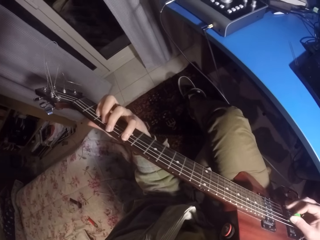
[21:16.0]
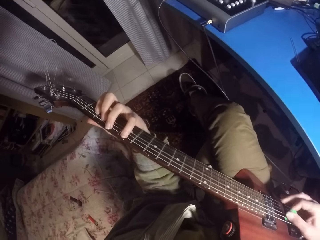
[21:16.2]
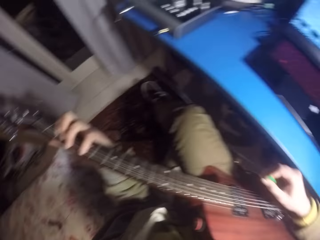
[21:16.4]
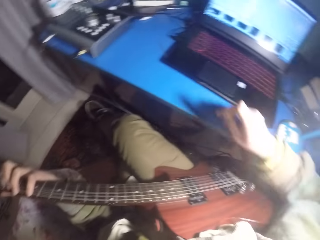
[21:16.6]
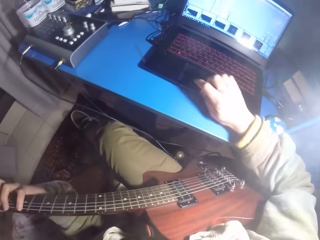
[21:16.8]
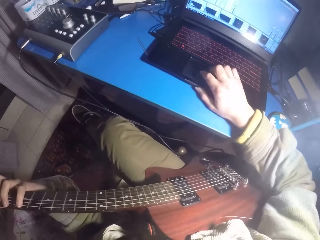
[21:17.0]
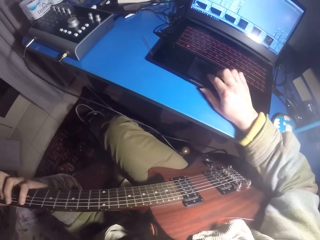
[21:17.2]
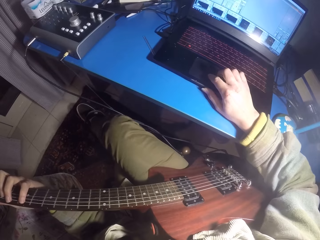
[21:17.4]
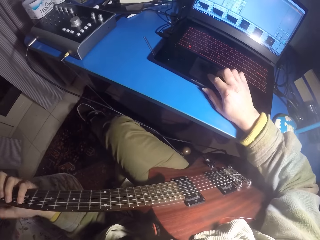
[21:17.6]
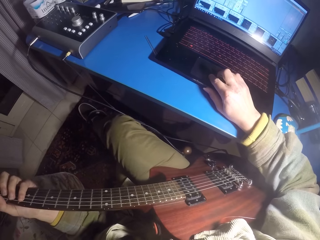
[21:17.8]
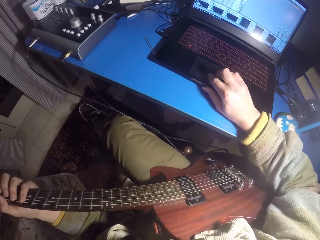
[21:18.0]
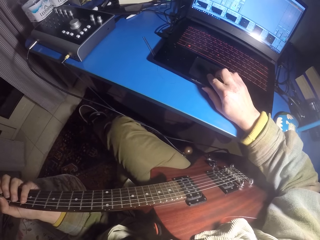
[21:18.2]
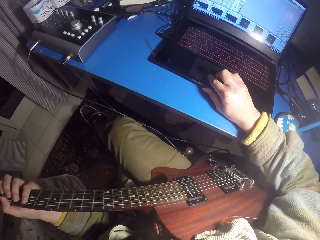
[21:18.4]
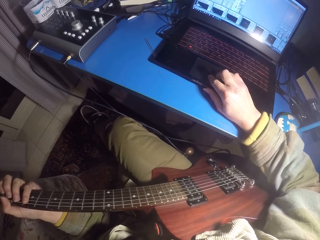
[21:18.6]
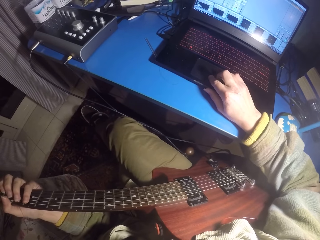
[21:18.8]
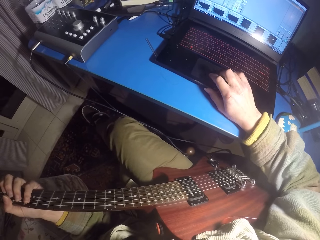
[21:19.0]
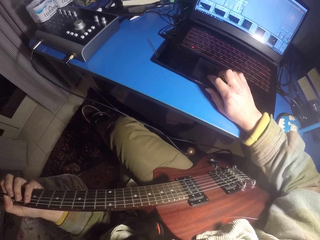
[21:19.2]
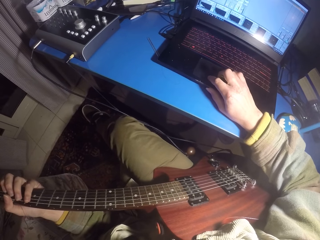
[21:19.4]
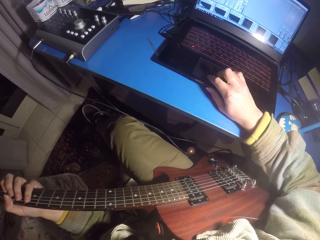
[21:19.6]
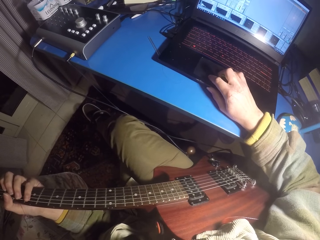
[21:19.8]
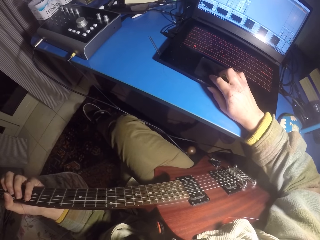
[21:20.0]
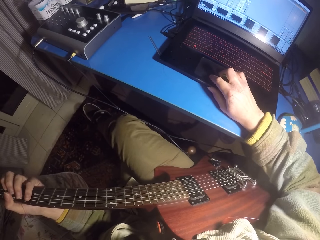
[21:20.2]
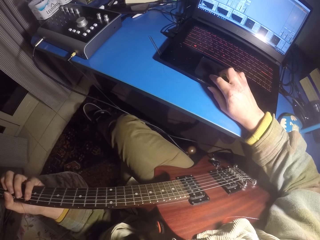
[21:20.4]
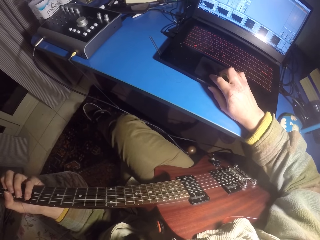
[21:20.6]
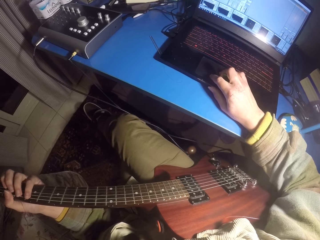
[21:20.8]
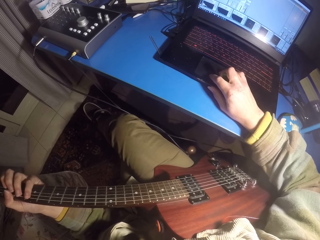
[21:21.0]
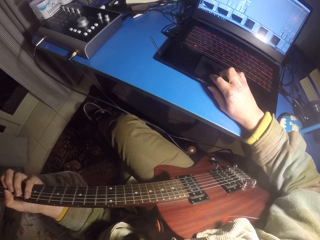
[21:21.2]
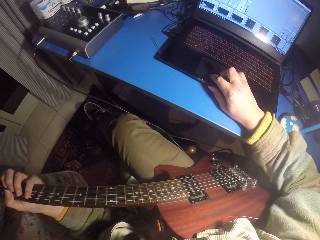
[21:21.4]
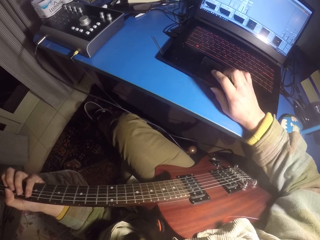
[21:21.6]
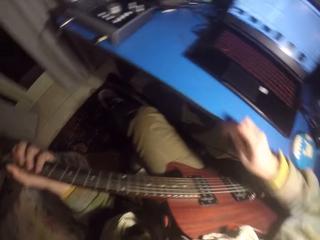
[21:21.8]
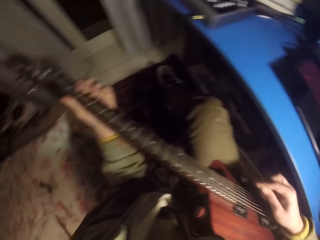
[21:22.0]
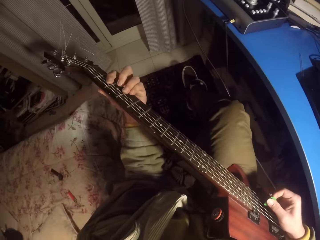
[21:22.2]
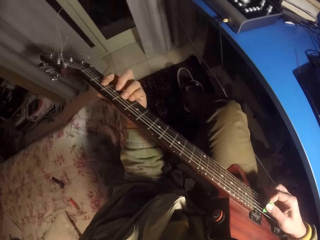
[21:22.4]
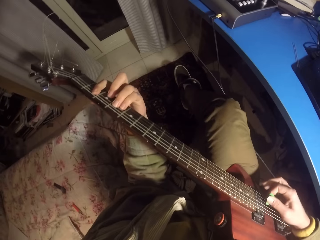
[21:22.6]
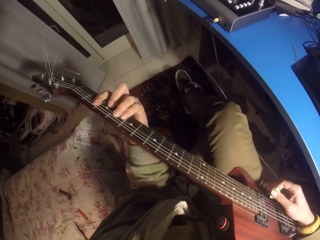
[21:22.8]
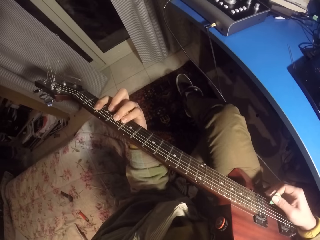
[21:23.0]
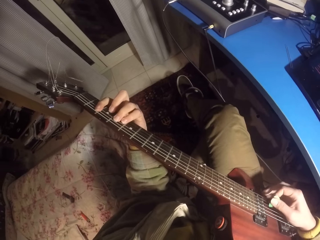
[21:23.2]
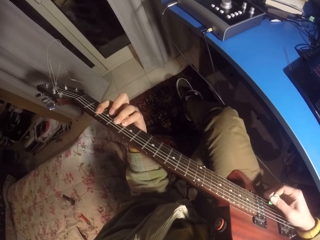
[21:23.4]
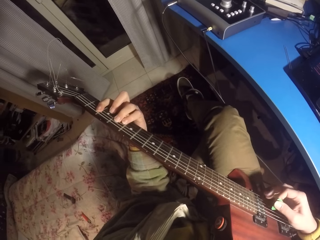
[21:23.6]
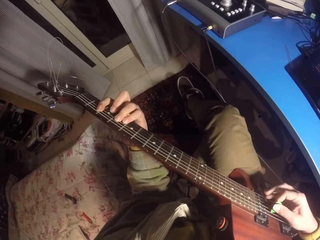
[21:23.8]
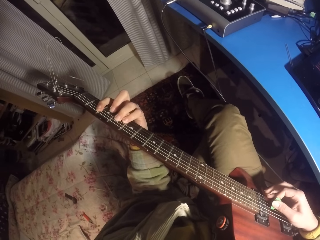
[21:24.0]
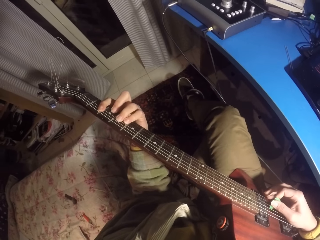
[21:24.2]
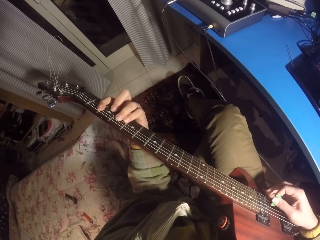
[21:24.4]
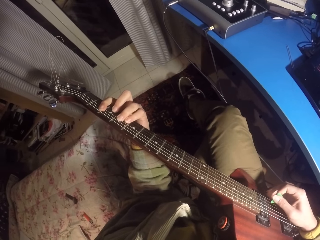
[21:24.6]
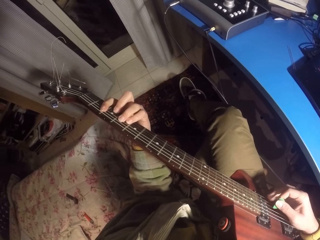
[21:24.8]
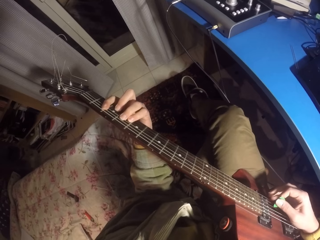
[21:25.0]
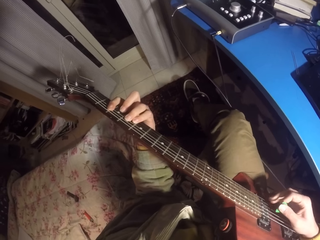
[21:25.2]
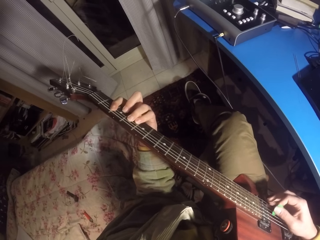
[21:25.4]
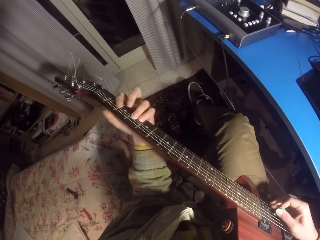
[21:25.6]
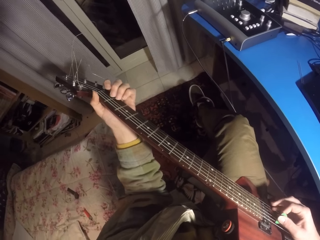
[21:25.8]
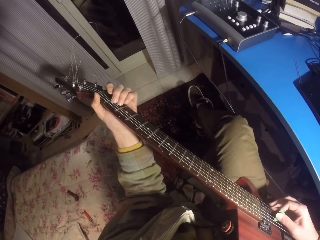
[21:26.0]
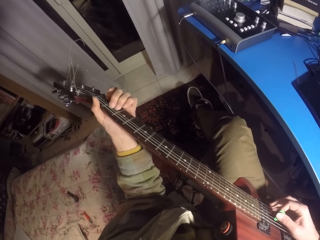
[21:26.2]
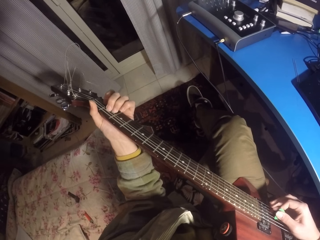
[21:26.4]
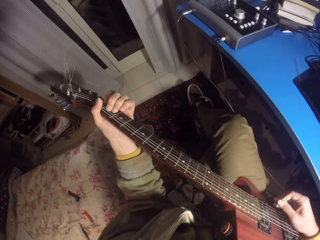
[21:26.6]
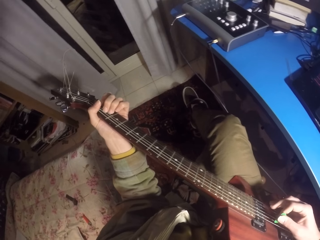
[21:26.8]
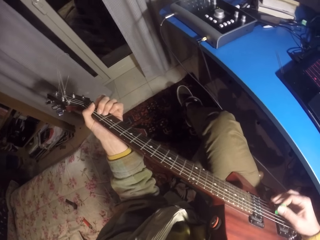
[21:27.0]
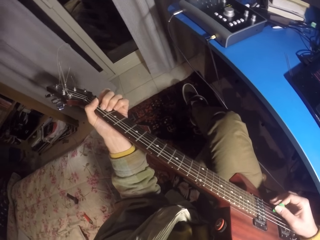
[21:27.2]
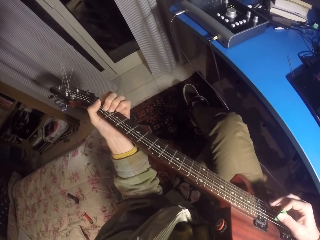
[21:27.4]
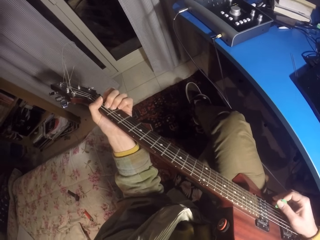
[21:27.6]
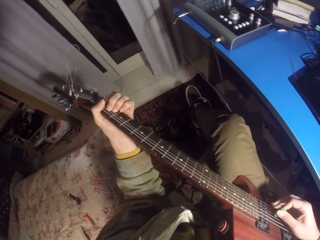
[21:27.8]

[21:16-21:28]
The camera wearer uses the touchpad on the laptop. They play the guitar.

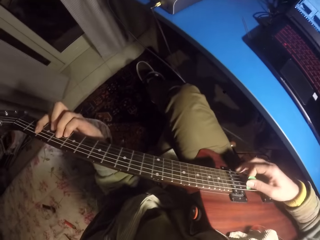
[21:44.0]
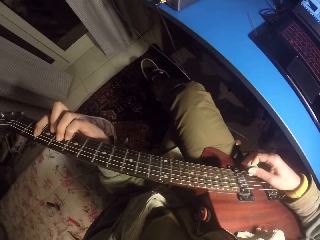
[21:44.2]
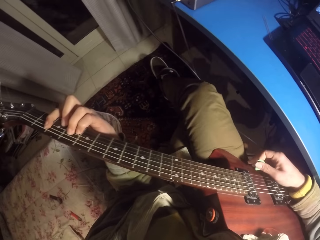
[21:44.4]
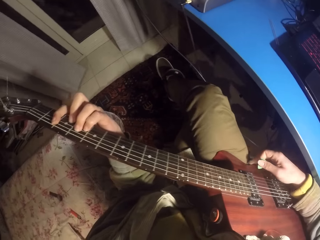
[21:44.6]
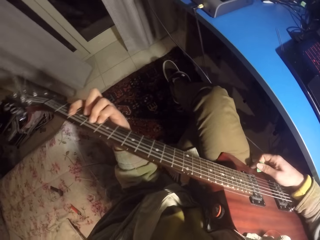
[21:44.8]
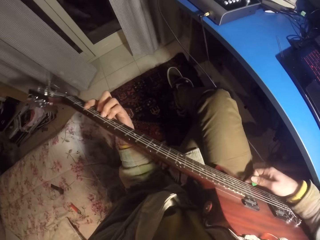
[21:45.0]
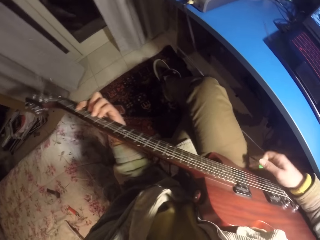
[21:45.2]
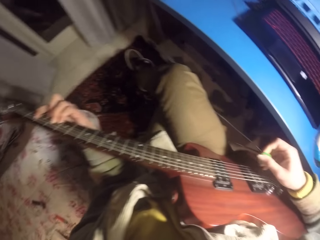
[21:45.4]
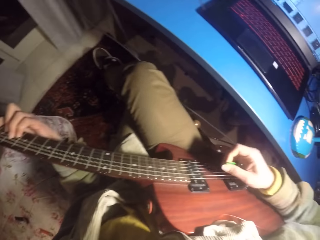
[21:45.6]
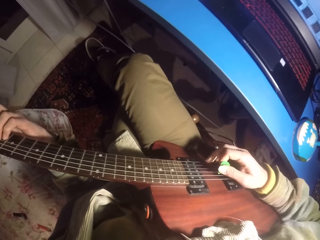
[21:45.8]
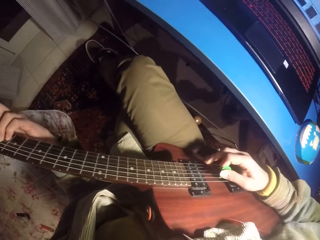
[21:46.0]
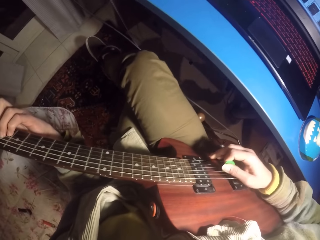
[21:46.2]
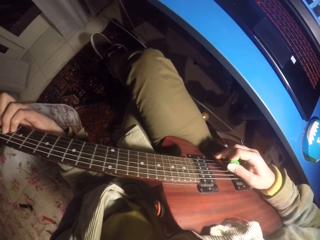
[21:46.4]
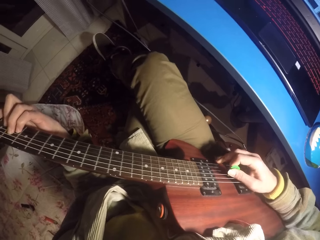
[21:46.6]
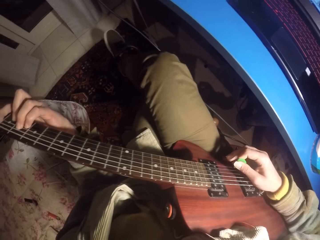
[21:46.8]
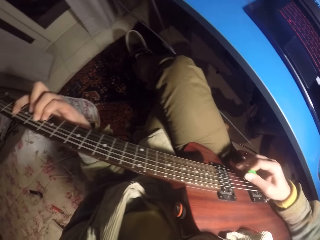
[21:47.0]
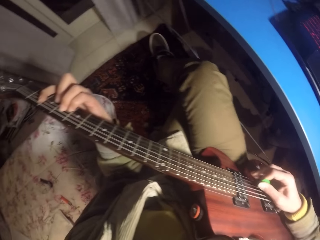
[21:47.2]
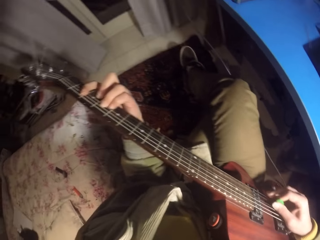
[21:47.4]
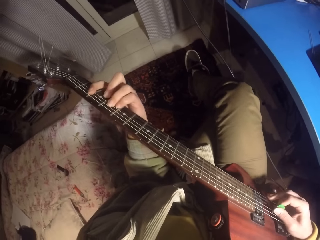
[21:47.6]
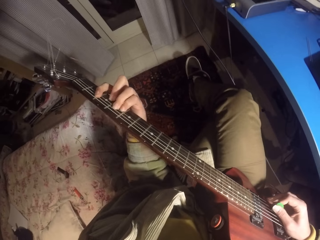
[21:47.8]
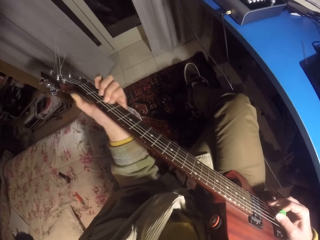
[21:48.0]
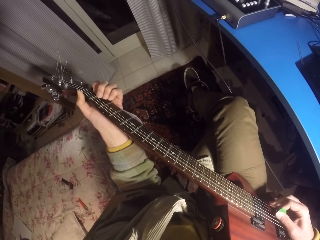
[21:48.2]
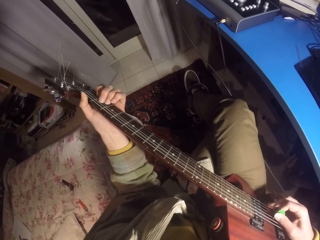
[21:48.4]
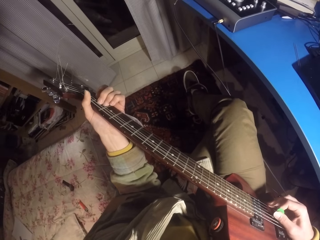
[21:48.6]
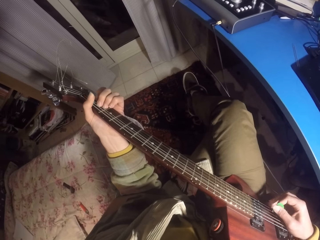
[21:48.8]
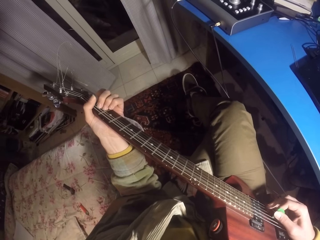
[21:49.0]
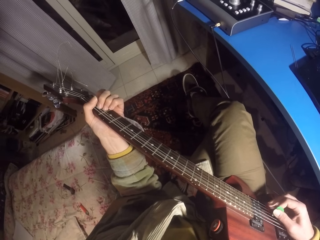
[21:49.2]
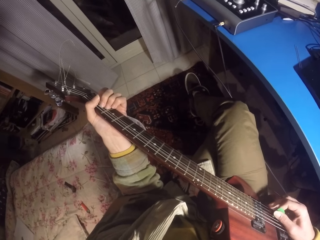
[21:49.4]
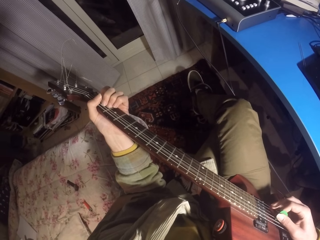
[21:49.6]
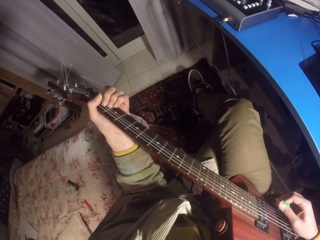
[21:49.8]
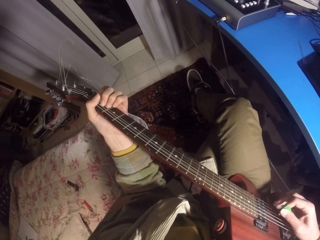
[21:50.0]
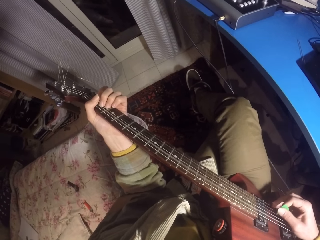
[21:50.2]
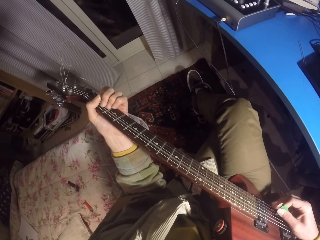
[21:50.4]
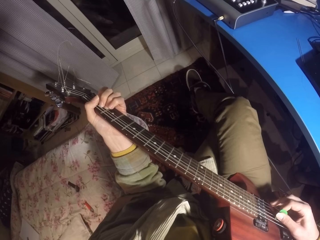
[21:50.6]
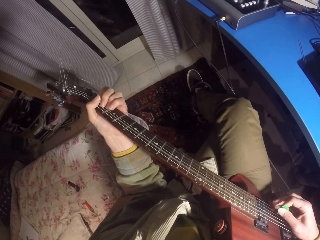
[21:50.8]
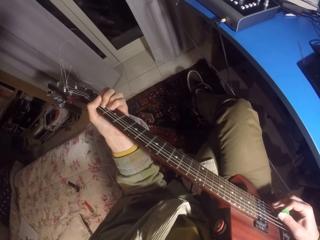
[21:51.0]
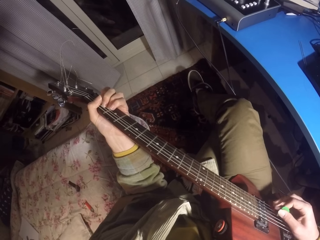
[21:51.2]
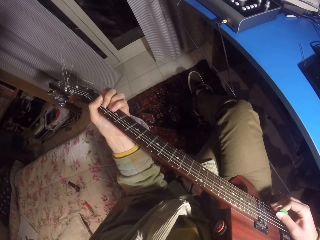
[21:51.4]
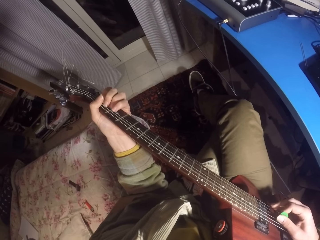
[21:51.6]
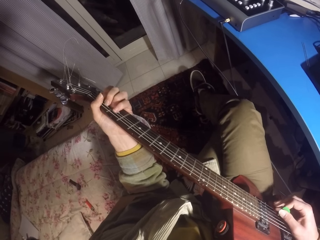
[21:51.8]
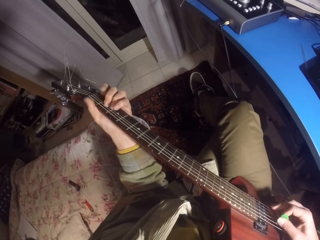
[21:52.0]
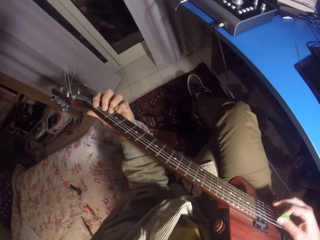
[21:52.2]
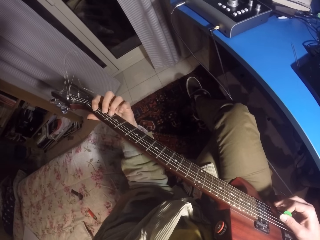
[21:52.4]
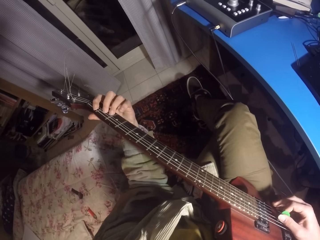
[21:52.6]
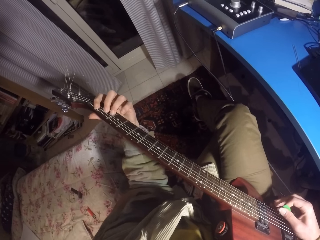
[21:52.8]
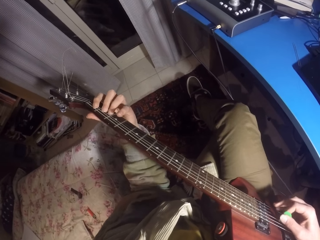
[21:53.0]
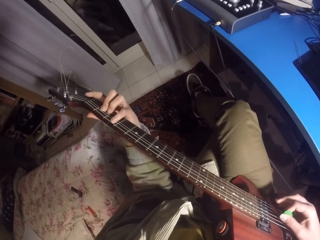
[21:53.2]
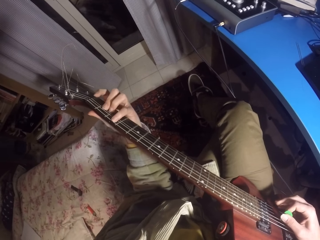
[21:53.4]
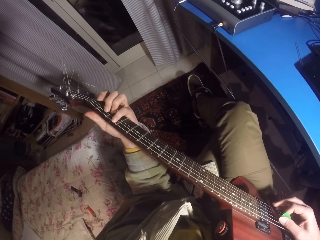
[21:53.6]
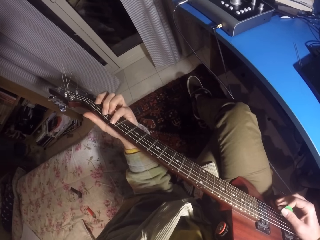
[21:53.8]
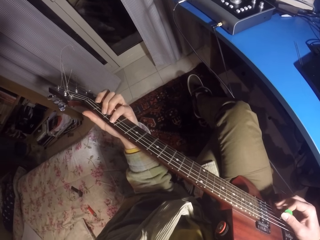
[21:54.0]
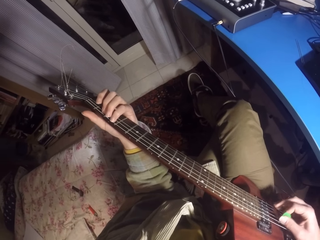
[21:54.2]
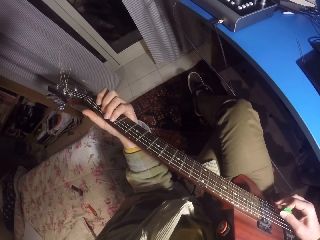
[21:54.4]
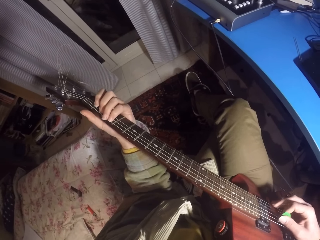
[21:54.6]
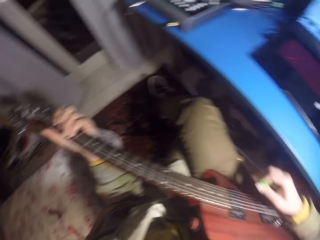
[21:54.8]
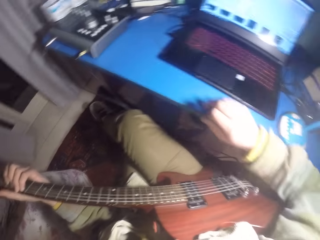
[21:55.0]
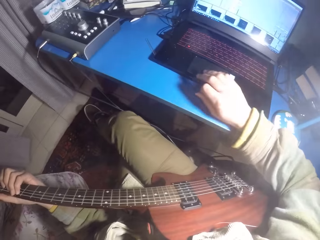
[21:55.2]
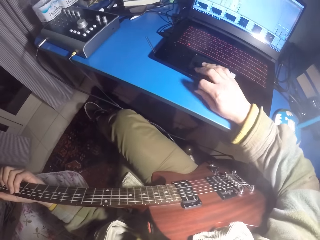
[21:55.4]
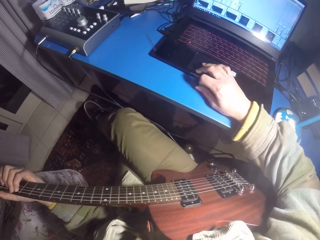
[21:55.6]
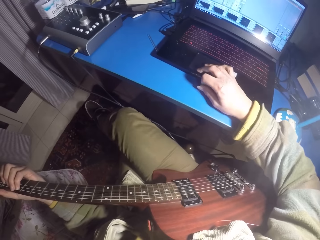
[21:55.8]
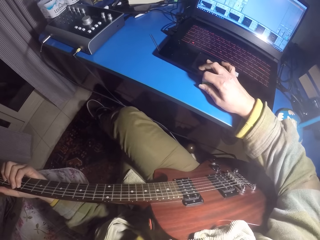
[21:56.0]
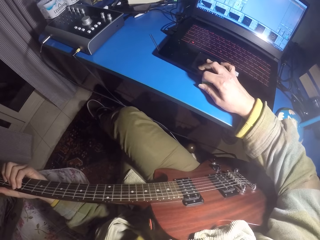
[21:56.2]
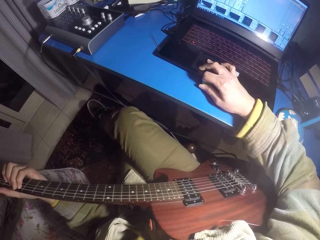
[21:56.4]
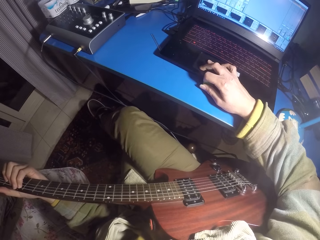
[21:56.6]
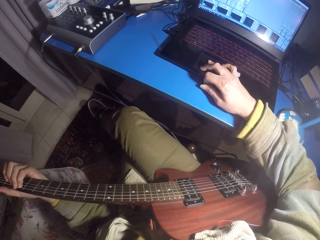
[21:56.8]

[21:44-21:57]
The camera wearer plays the guitar. They use the touchpad on the laptop.
